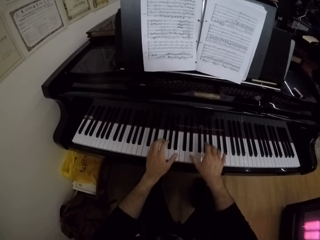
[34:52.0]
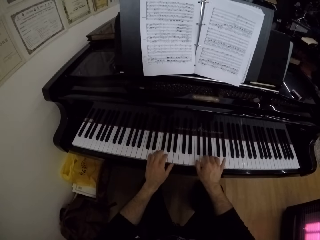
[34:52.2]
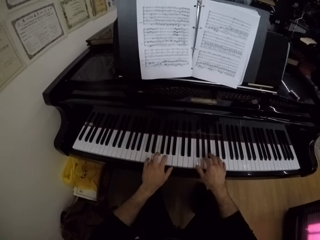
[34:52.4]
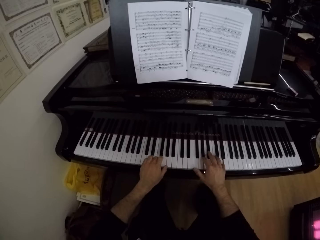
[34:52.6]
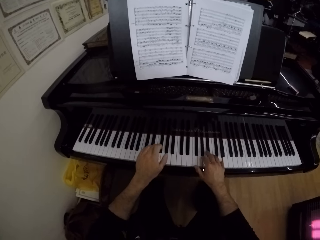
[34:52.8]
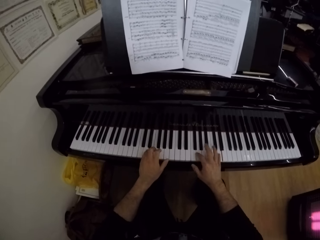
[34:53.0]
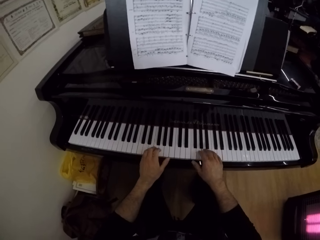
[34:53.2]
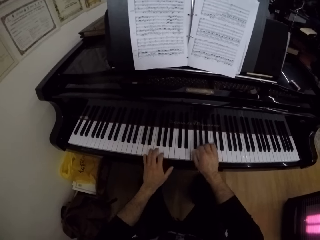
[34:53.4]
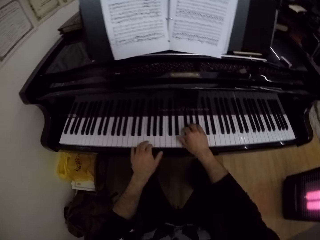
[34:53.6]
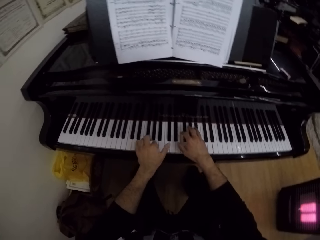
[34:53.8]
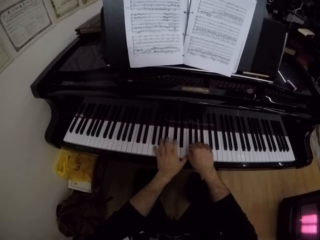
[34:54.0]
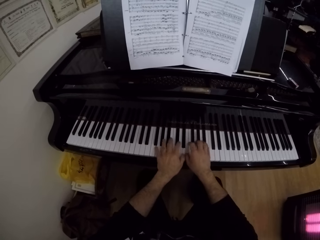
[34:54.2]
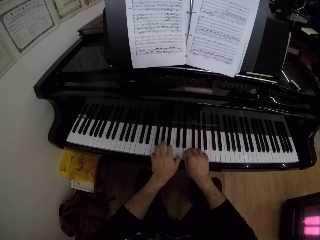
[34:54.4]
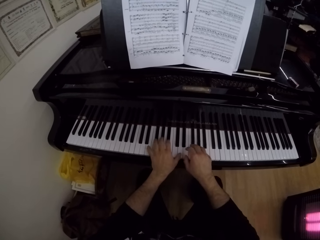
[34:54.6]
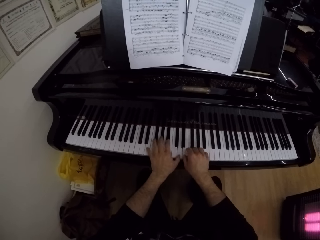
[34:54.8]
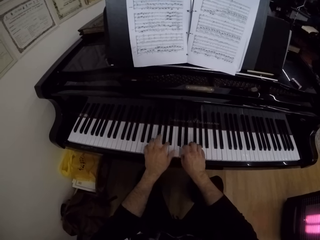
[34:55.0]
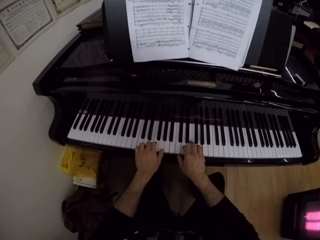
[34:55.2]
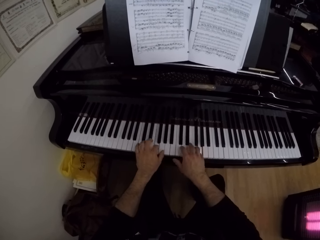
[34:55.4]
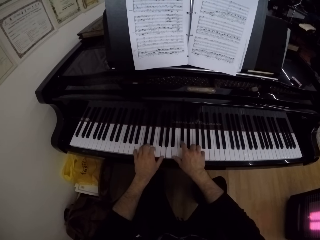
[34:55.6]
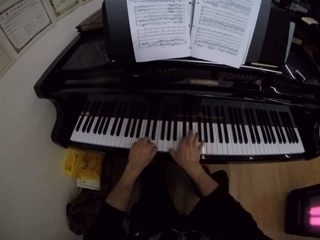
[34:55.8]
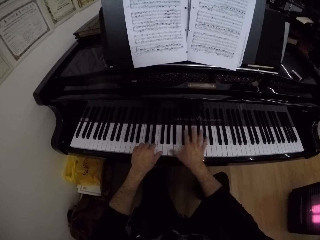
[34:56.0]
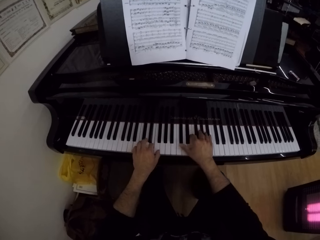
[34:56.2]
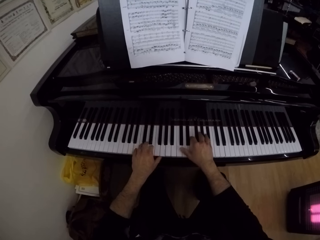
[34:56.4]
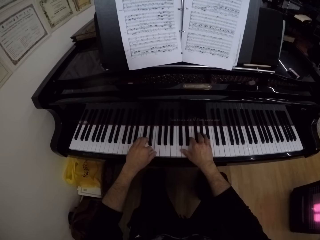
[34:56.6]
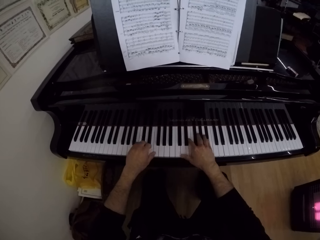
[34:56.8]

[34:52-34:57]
The camera wearer plays the piano.

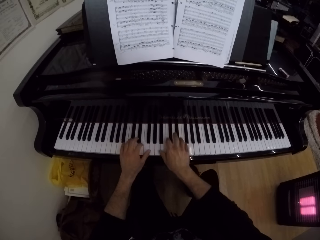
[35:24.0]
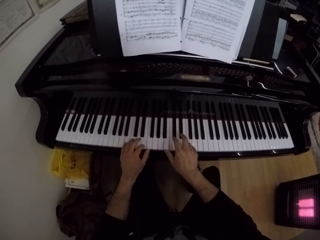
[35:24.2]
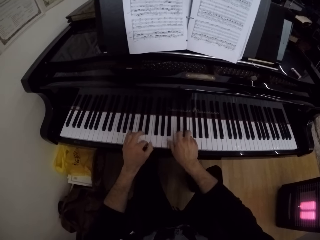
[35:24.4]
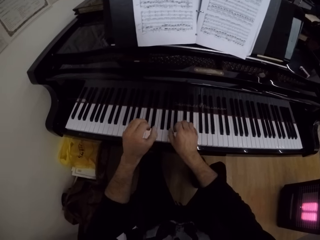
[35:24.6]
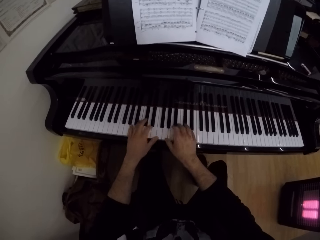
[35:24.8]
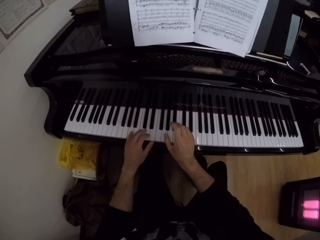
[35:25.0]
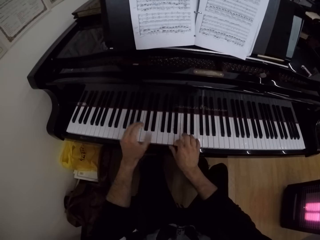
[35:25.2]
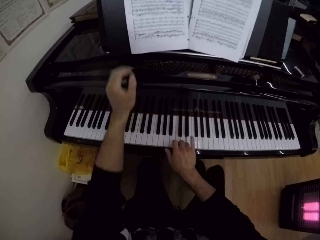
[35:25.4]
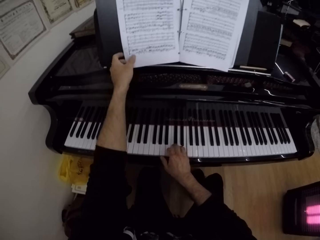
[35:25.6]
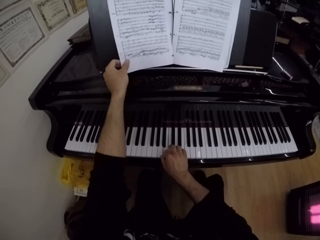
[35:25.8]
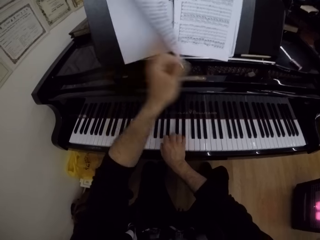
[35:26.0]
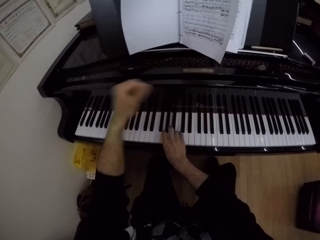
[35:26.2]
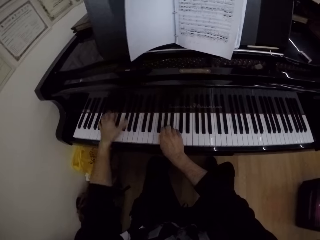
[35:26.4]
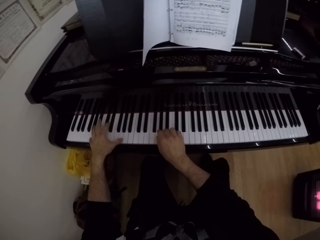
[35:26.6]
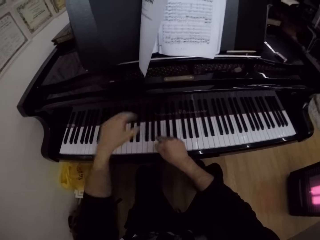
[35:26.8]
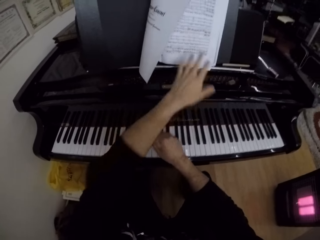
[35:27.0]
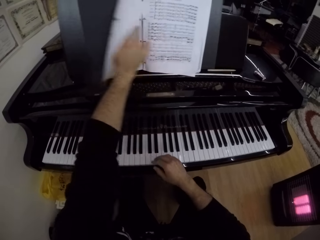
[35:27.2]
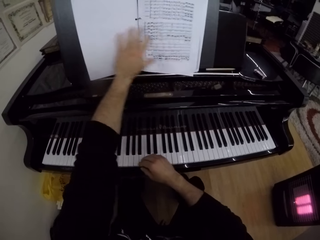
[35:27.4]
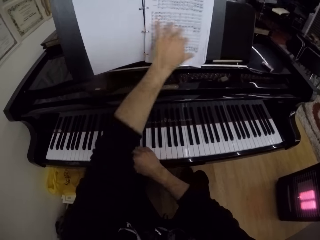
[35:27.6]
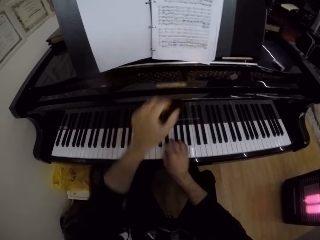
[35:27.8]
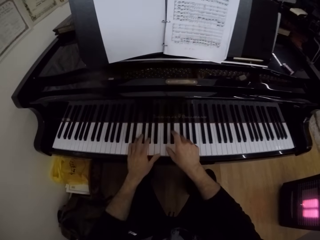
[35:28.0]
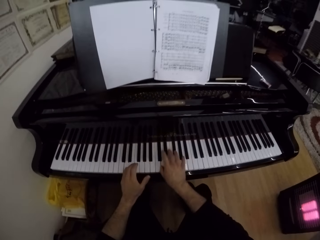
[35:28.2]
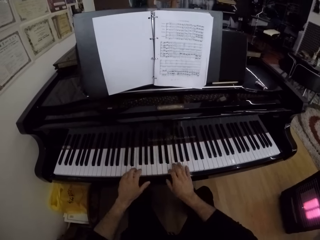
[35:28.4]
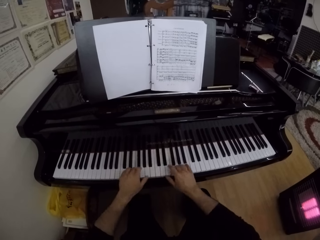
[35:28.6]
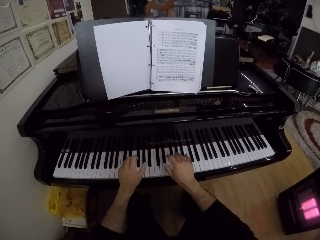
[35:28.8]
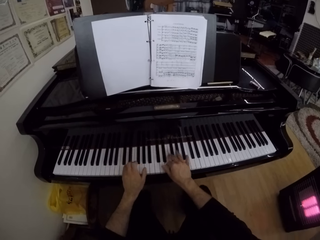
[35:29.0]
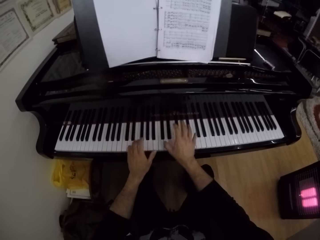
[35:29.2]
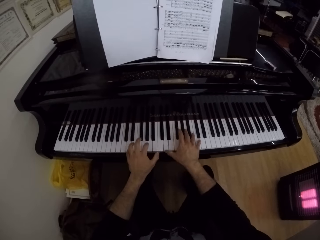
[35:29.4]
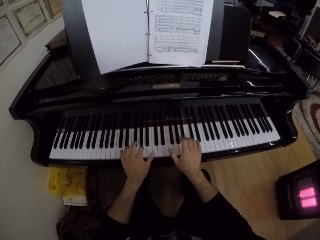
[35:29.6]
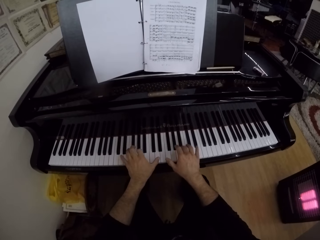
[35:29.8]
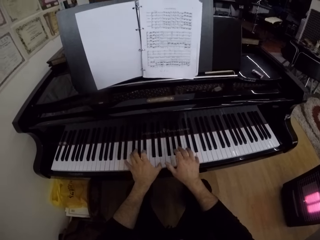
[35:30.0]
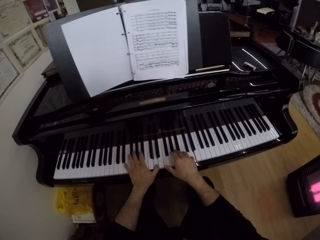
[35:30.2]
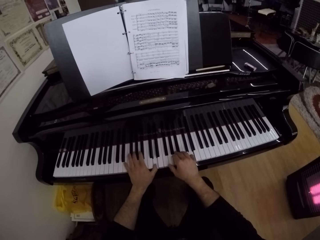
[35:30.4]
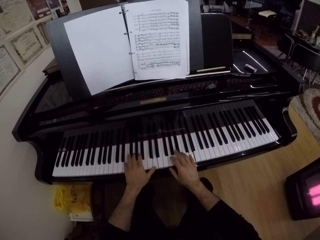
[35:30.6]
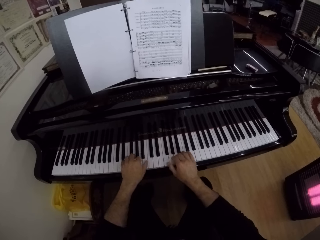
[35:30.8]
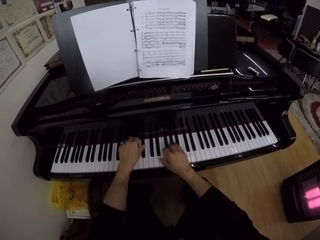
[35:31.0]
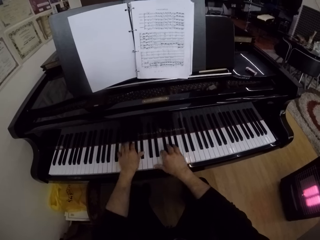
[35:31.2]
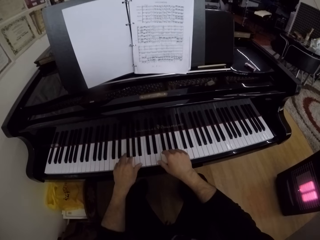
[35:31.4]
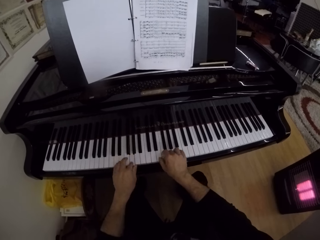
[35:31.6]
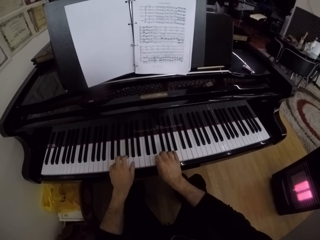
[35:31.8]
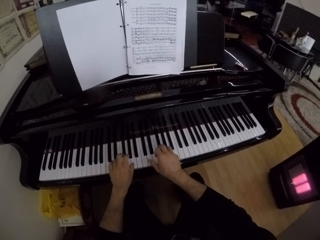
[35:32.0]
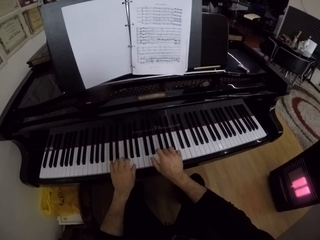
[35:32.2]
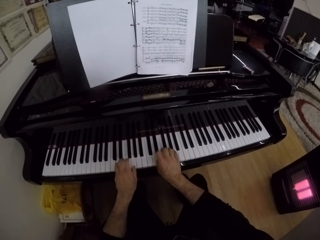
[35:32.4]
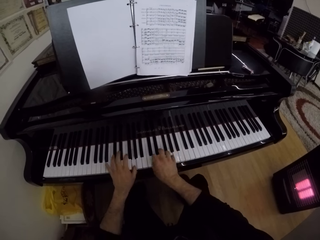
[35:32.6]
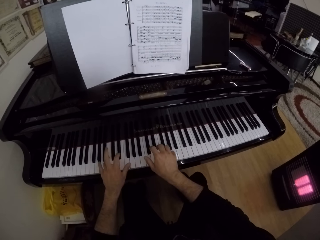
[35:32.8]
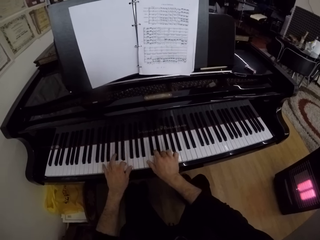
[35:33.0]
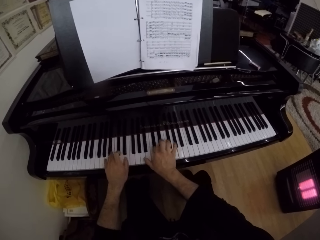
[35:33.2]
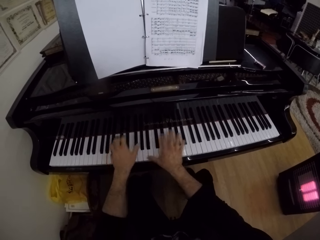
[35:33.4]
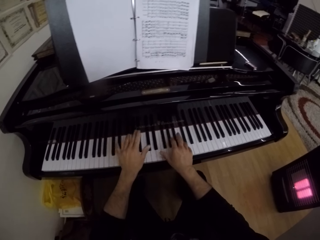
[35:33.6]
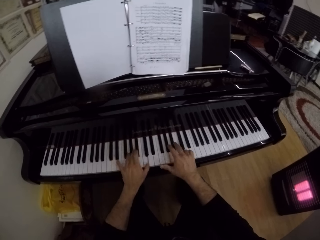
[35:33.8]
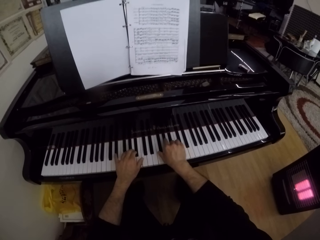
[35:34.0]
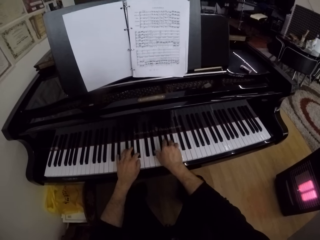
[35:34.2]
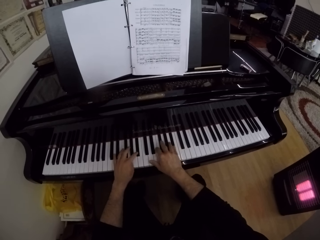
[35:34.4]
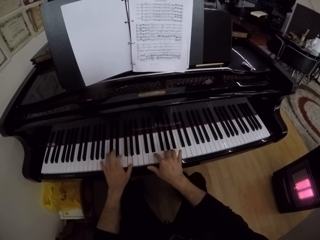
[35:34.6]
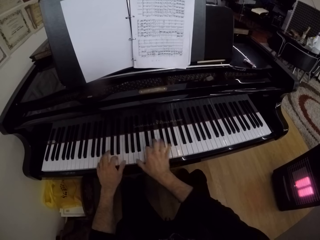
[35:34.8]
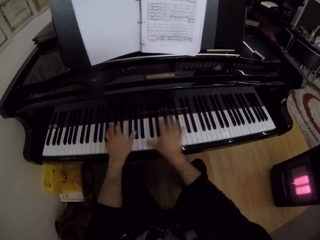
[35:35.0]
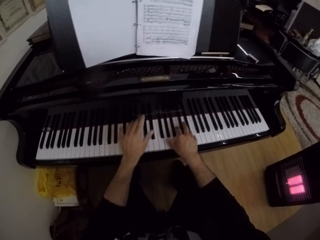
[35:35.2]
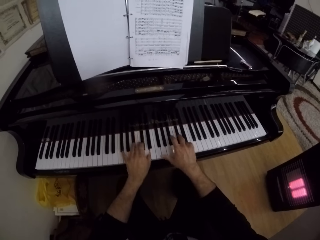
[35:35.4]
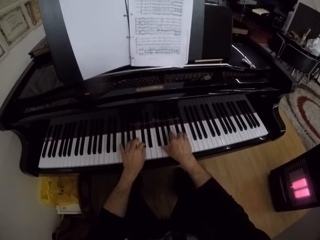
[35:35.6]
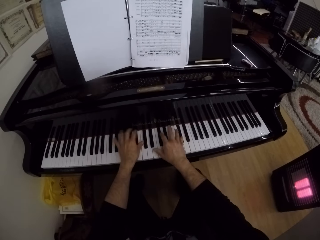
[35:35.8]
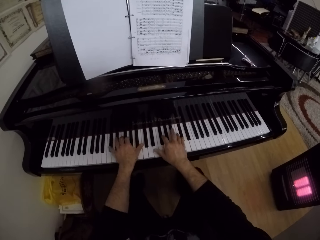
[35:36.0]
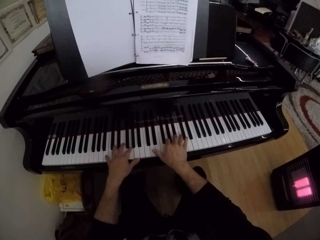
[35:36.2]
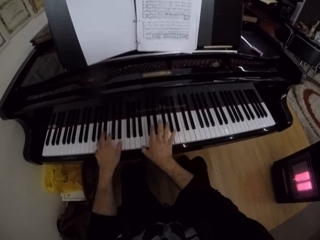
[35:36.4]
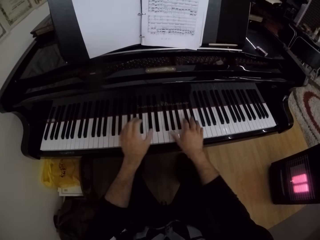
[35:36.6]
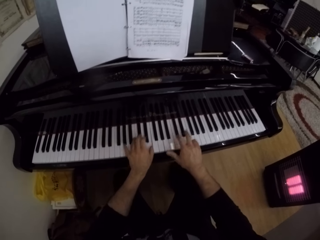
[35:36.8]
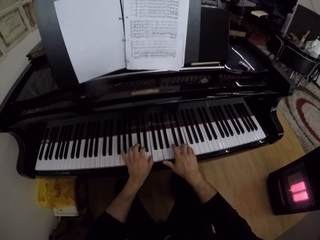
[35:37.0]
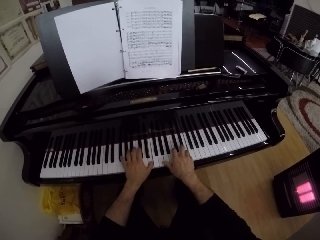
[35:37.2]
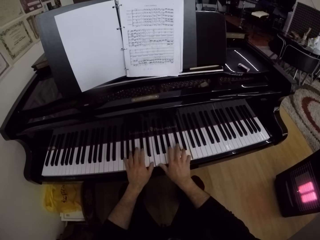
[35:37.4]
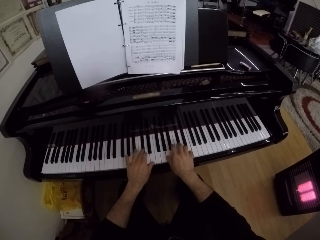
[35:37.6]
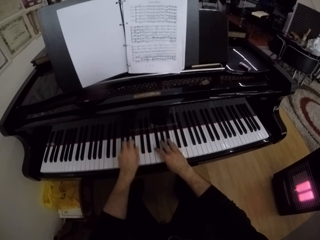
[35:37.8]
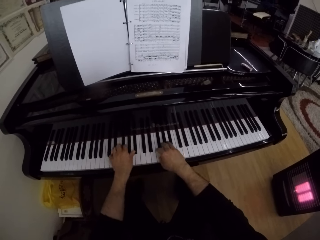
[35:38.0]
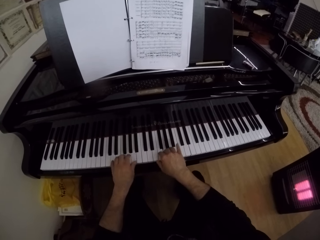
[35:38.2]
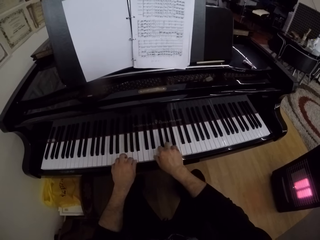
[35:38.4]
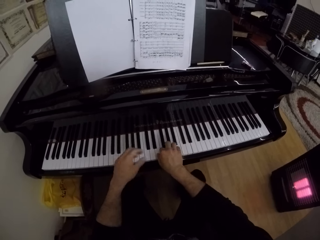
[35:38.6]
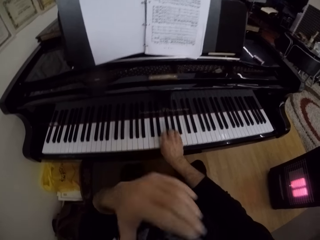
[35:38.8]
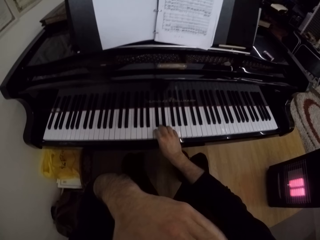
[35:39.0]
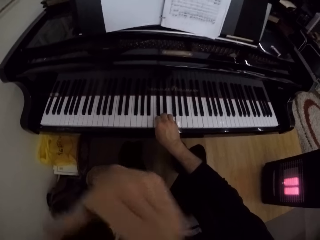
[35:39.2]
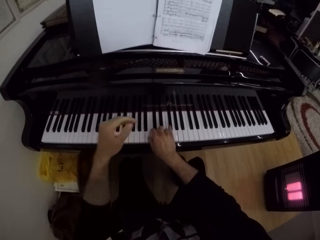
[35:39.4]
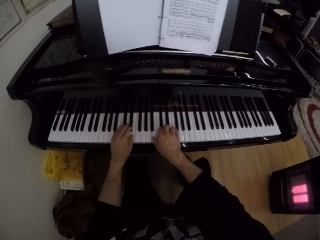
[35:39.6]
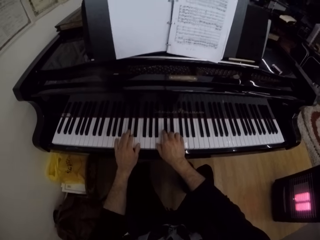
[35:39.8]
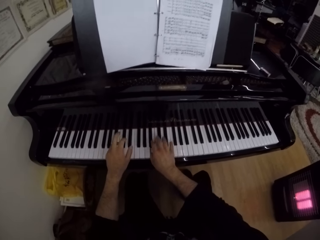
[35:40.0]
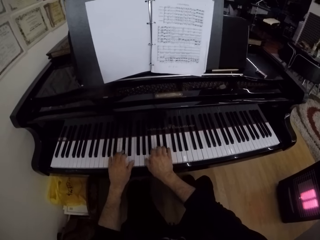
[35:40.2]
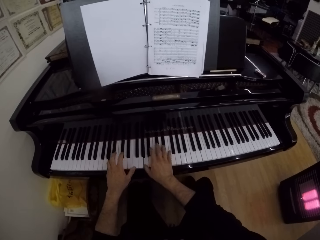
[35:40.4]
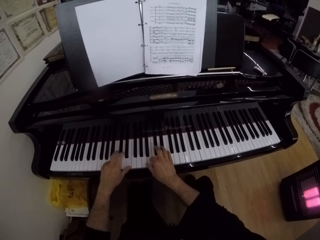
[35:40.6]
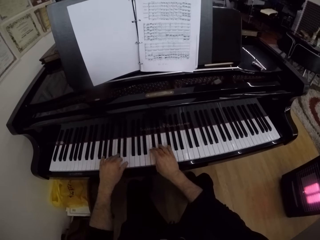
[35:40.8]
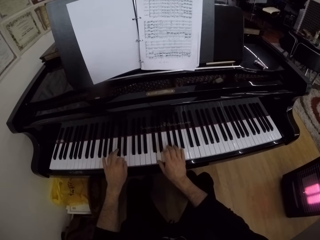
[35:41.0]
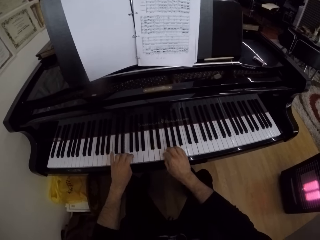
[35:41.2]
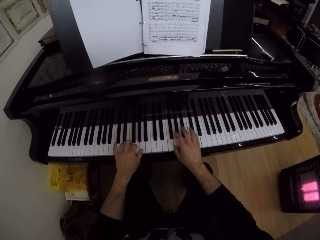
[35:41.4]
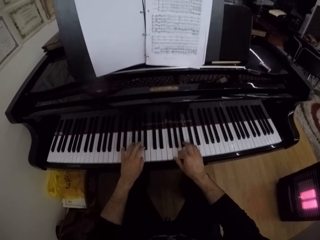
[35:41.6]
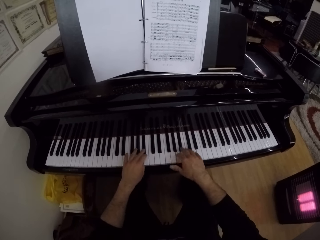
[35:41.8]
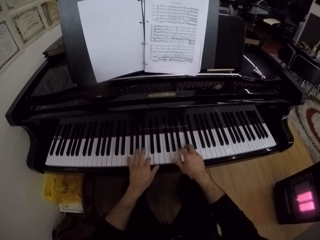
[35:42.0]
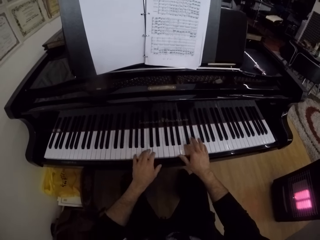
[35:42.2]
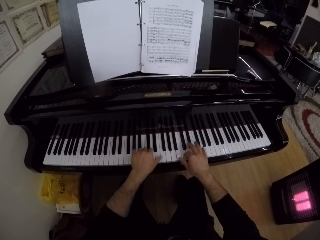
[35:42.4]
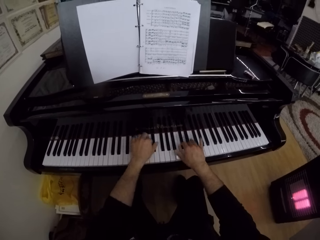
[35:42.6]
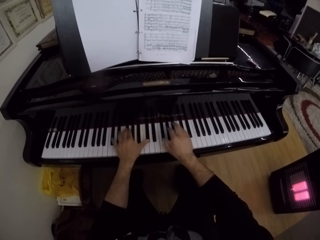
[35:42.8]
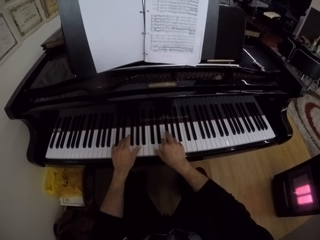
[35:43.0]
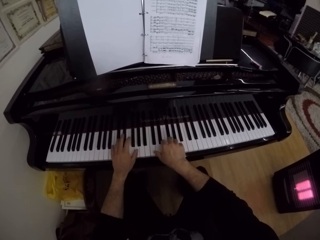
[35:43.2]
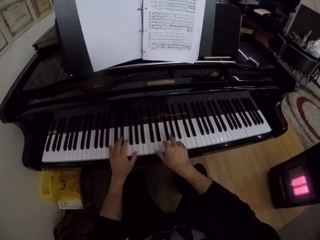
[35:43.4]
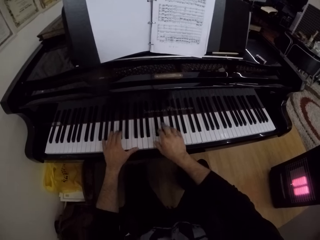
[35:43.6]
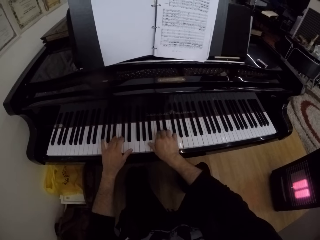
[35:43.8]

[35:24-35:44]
The camera wearer plays the piano with his right hand. He flips the page in the book with his left hand. He plays the piano with both hands. He plays the piano with his right hand. He turns the book page. He holds the book. He plays the piano with both hands. He plays the piano with his right hand. He touches his face with his left hand. He plays the piano with both hands.
